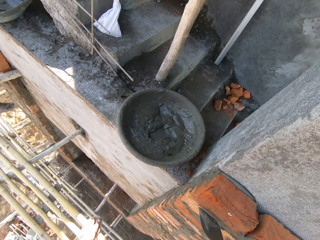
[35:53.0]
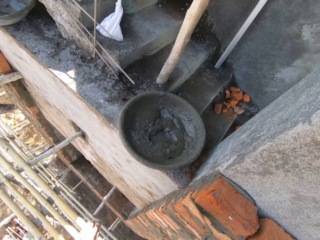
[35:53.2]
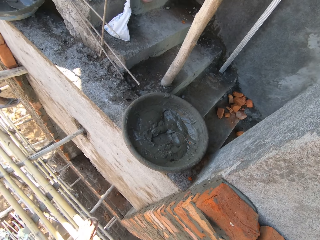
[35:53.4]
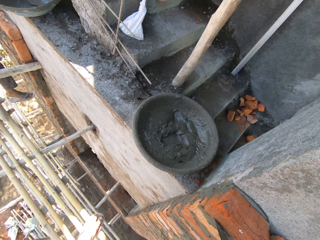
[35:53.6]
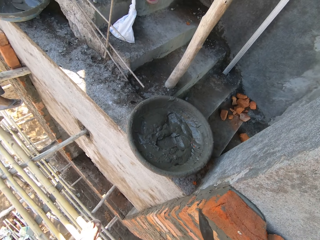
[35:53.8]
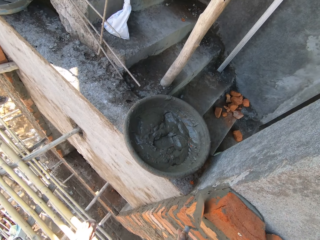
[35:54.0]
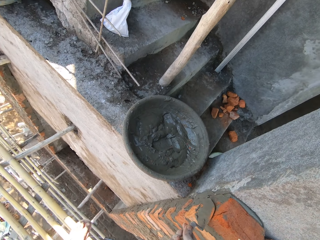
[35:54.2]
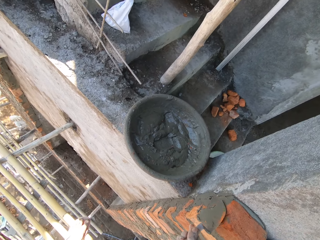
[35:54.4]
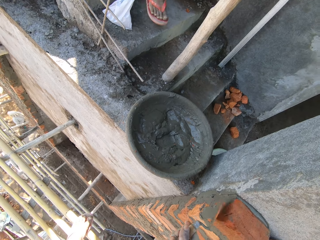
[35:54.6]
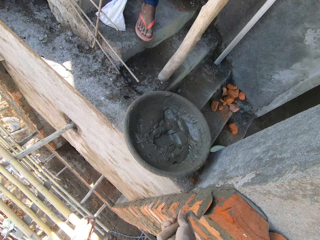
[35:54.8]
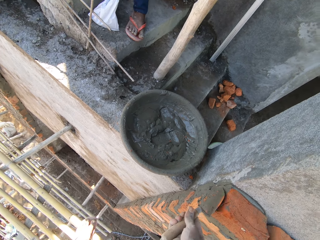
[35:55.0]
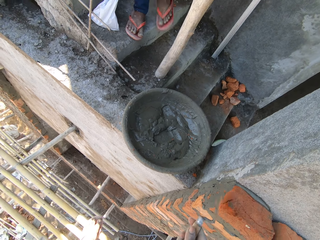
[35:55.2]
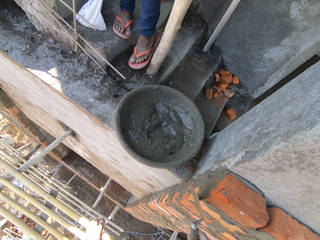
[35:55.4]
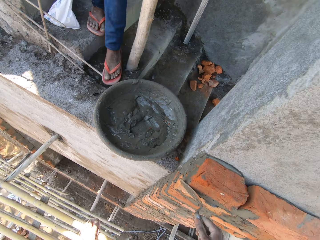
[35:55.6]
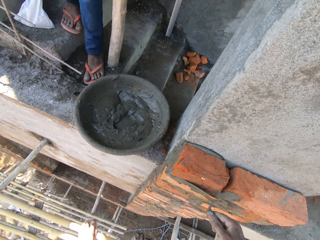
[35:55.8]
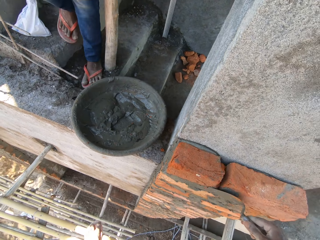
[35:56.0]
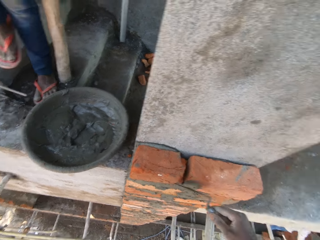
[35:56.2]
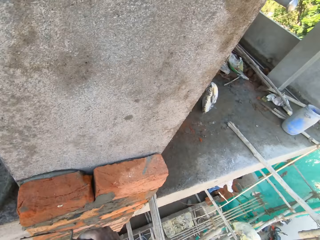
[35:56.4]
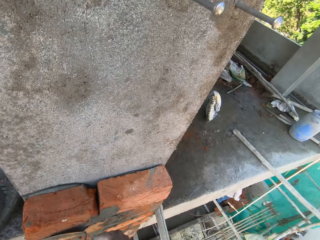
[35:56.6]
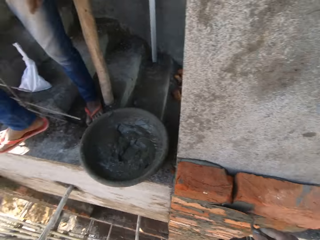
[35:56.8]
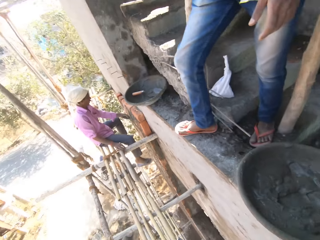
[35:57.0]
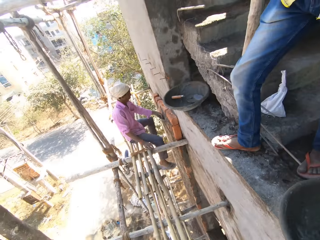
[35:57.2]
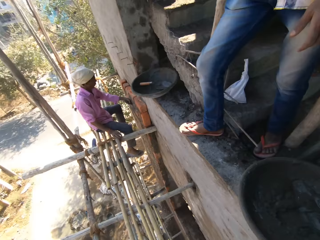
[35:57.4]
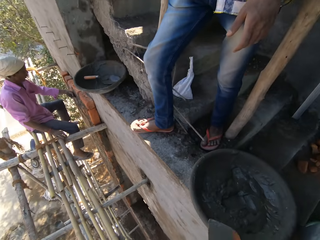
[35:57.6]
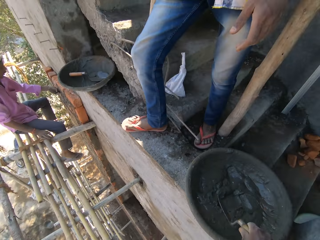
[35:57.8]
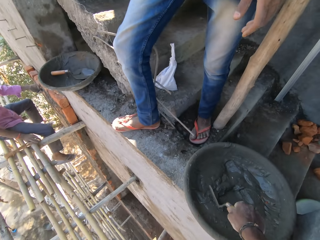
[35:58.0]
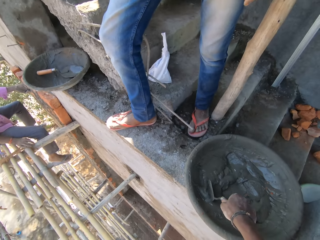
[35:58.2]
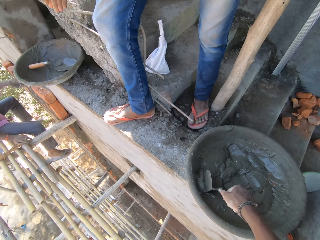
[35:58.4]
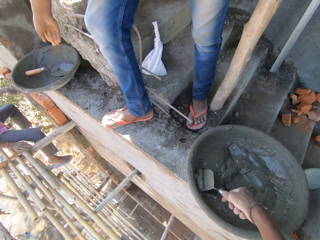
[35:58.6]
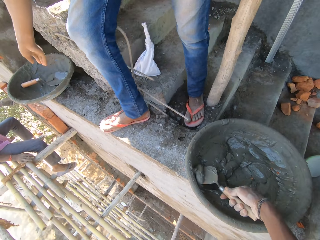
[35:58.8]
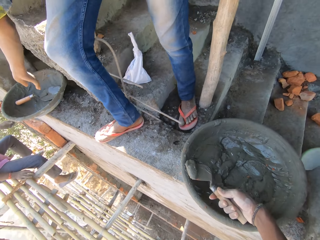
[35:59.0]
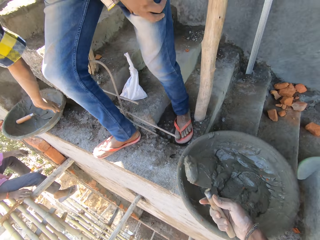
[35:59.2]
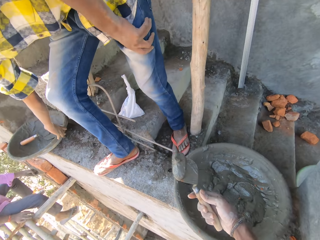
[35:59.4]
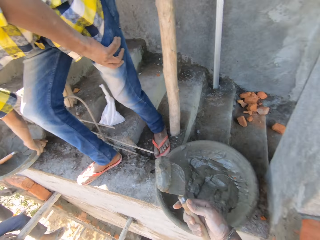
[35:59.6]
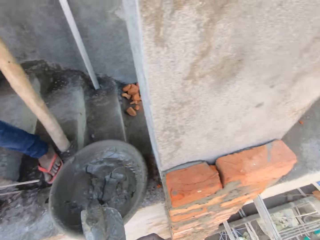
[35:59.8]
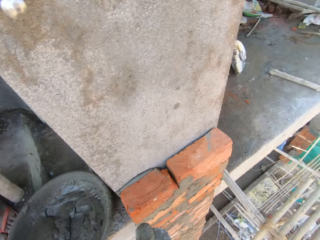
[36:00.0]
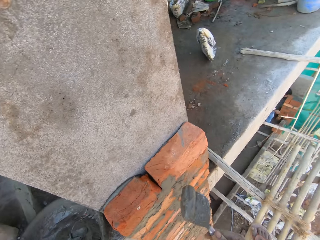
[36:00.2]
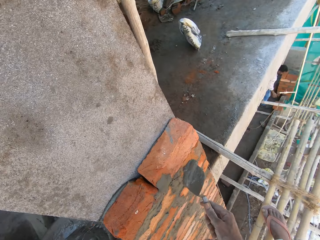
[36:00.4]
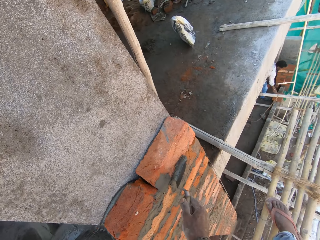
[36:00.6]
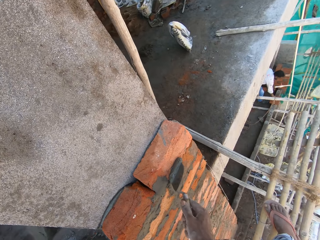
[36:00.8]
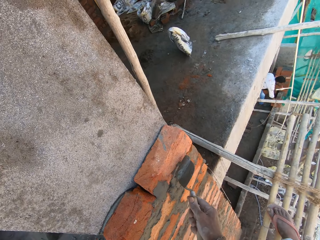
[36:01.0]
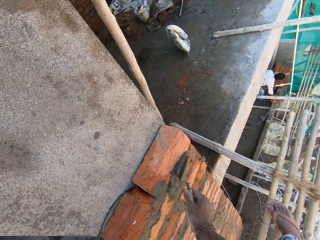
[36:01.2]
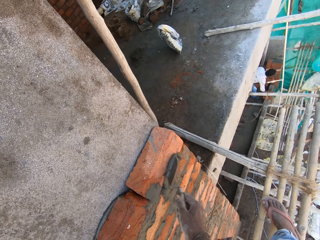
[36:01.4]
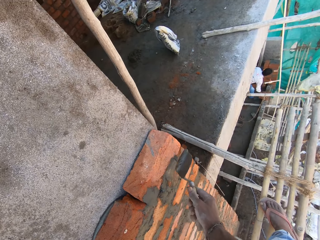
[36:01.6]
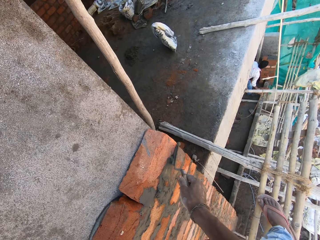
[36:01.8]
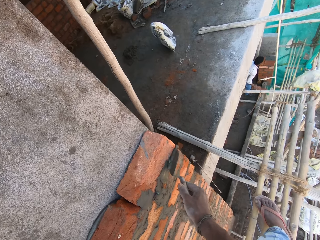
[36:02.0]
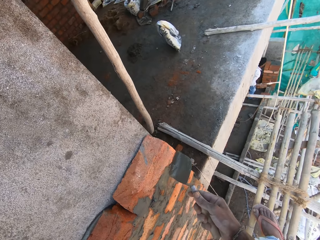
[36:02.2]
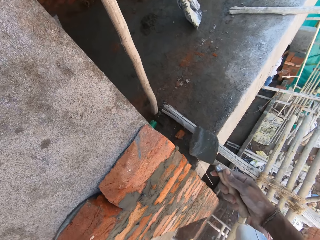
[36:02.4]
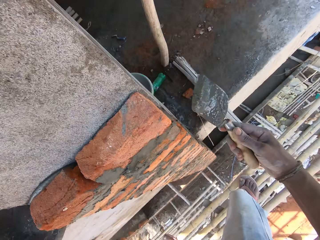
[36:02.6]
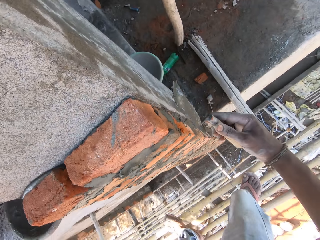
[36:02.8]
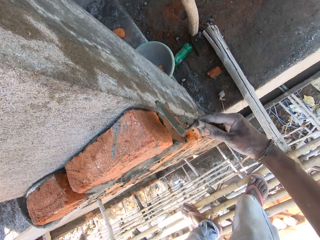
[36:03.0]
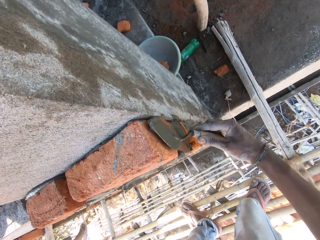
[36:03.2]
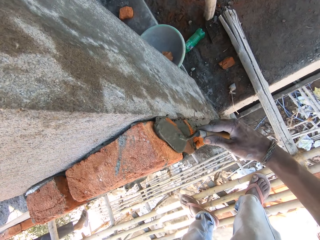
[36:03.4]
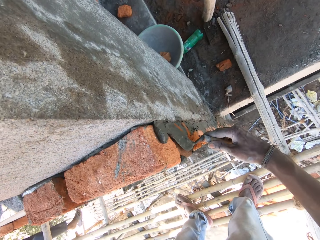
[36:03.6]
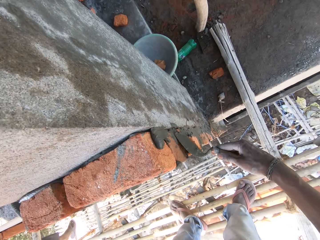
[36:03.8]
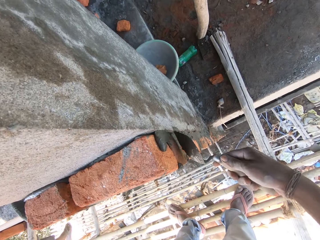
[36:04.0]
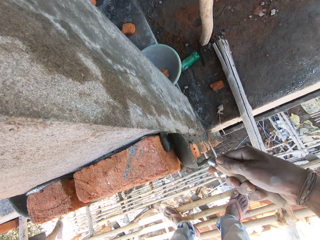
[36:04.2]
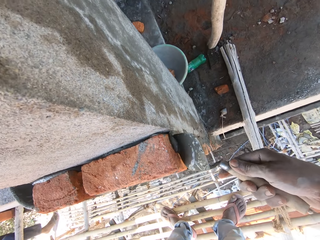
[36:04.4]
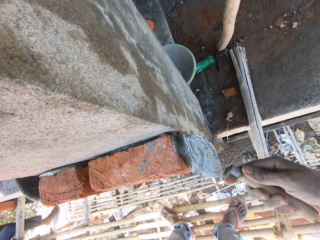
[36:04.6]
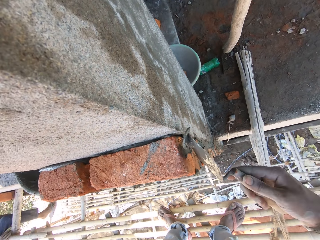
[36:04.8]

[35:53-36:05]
The camera wearer looks around. The man taps the brick on the wall with his left hand. The camera wearer packs mortar from the head pan with the hand trowel in his right hand. Another man touches the head pan from the ground with his right hand. The camera wearer plasters the brick on the wall with mortar in the hand trowel in his right hand.

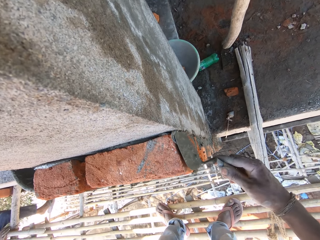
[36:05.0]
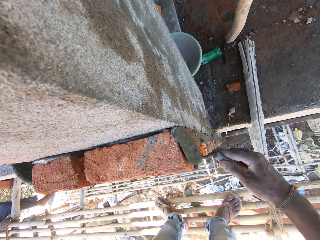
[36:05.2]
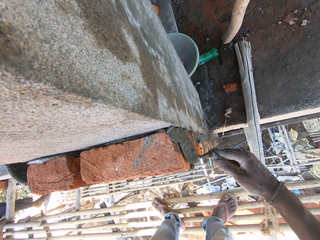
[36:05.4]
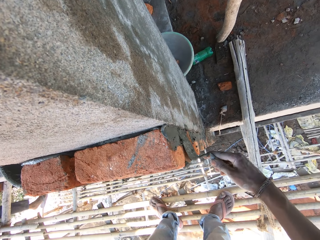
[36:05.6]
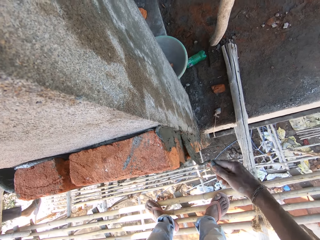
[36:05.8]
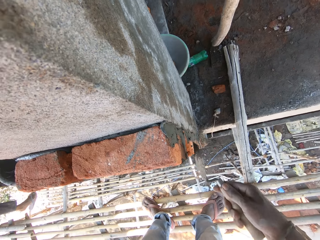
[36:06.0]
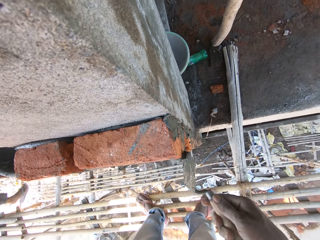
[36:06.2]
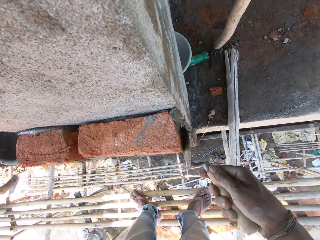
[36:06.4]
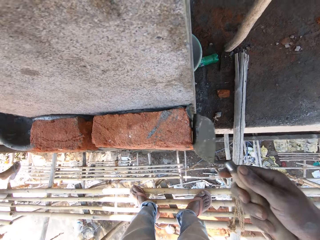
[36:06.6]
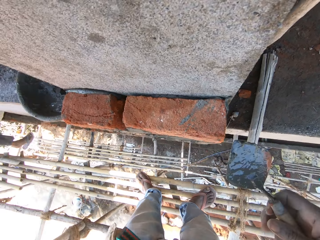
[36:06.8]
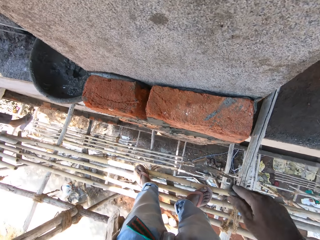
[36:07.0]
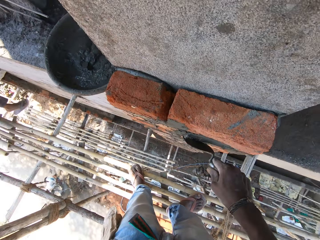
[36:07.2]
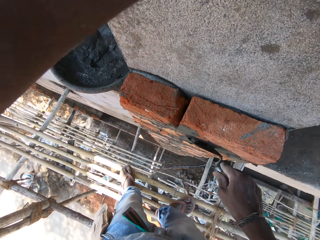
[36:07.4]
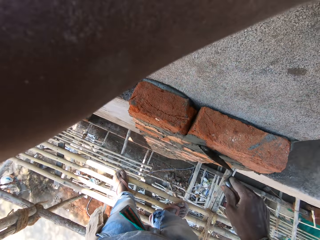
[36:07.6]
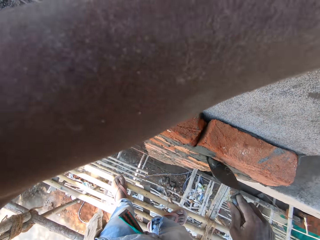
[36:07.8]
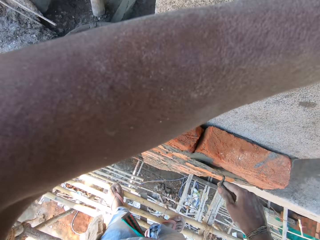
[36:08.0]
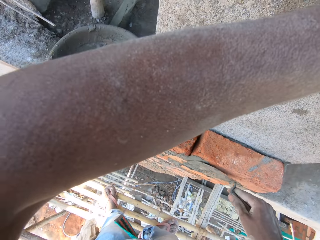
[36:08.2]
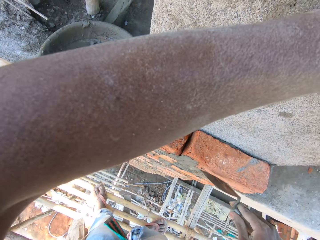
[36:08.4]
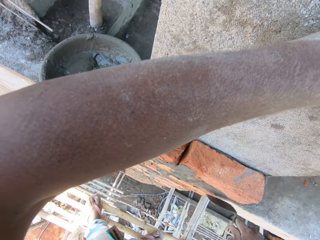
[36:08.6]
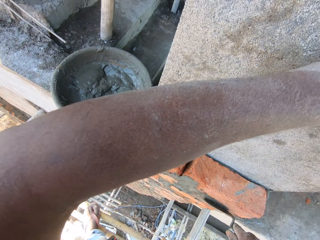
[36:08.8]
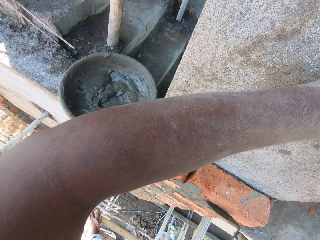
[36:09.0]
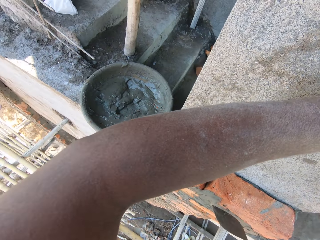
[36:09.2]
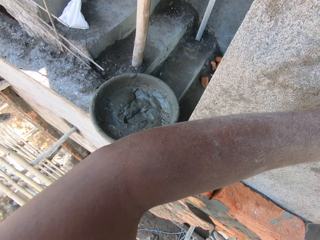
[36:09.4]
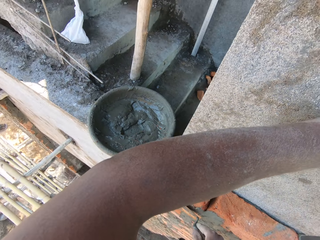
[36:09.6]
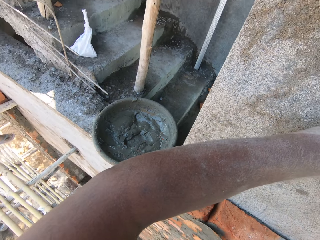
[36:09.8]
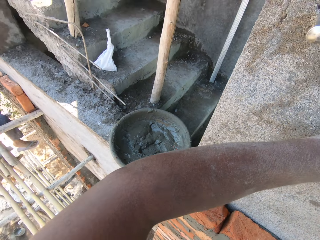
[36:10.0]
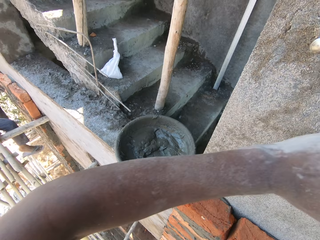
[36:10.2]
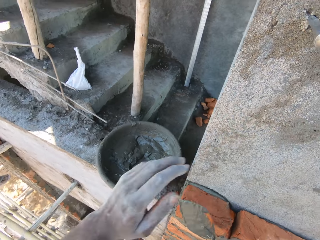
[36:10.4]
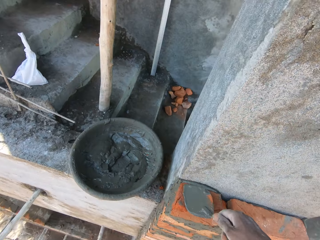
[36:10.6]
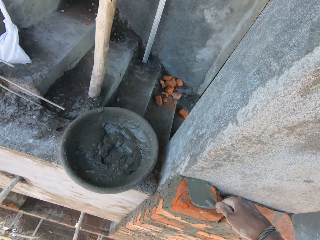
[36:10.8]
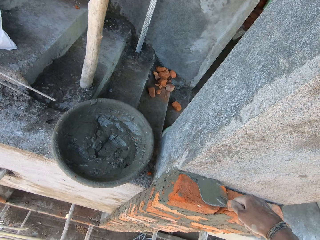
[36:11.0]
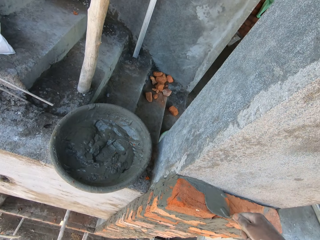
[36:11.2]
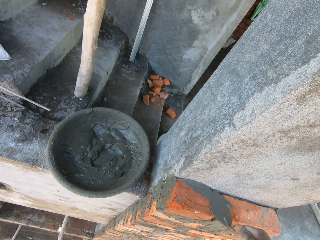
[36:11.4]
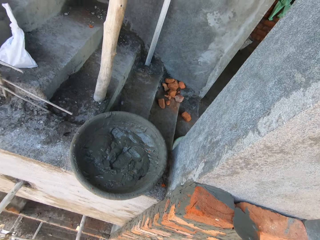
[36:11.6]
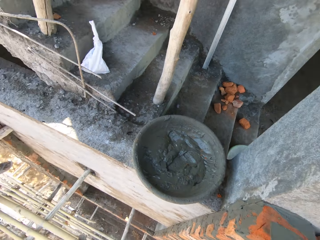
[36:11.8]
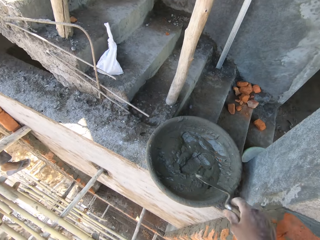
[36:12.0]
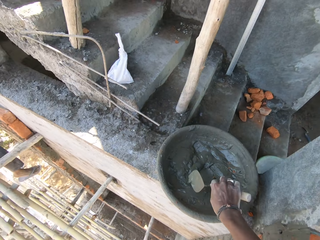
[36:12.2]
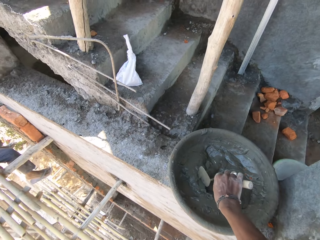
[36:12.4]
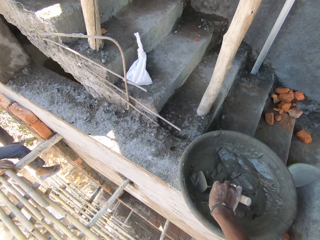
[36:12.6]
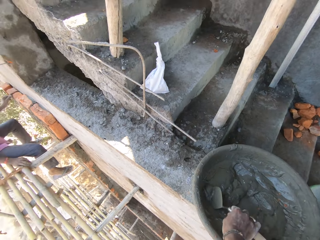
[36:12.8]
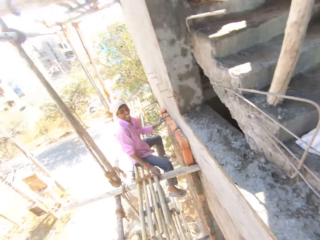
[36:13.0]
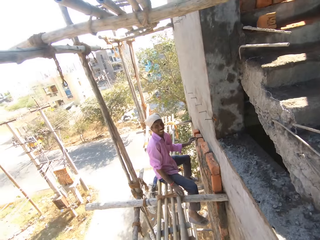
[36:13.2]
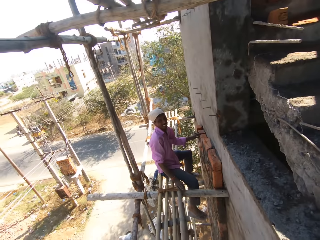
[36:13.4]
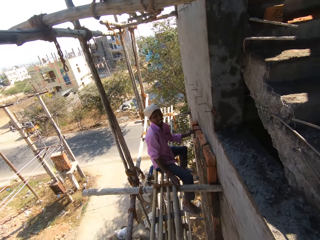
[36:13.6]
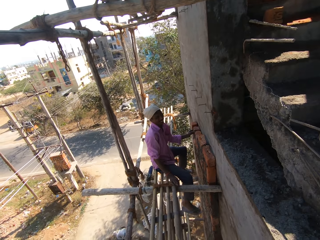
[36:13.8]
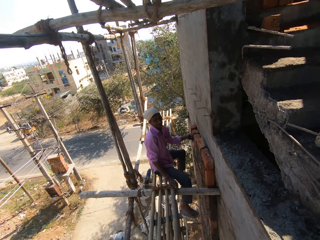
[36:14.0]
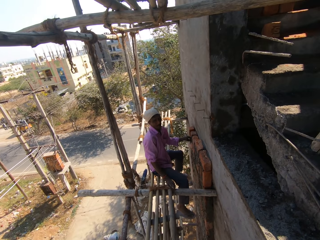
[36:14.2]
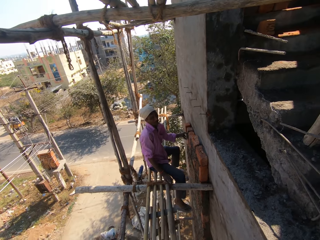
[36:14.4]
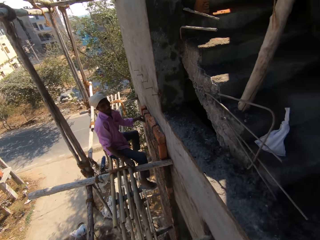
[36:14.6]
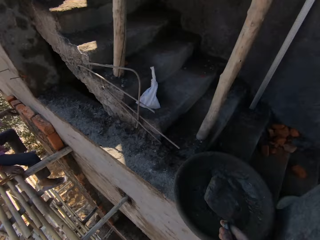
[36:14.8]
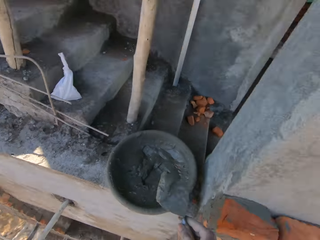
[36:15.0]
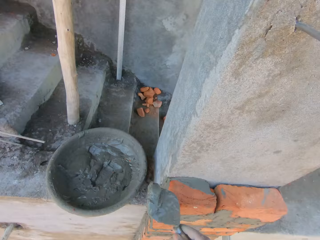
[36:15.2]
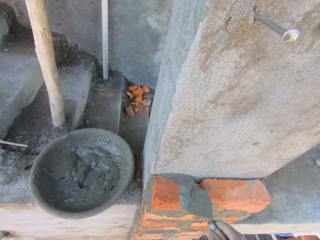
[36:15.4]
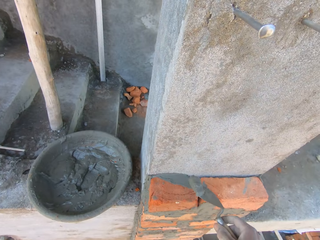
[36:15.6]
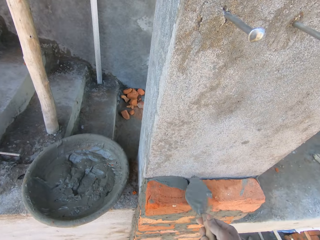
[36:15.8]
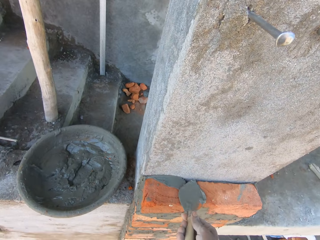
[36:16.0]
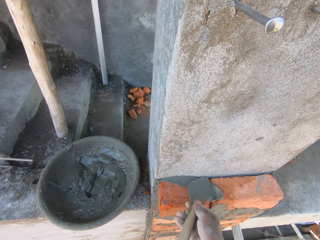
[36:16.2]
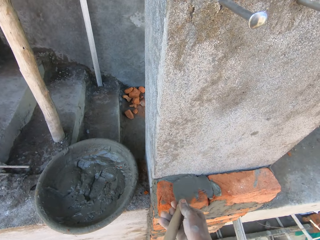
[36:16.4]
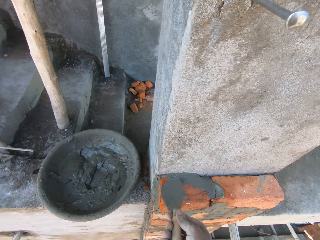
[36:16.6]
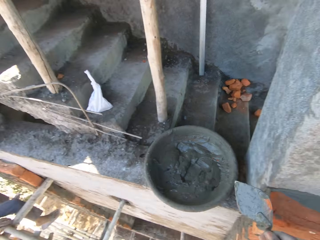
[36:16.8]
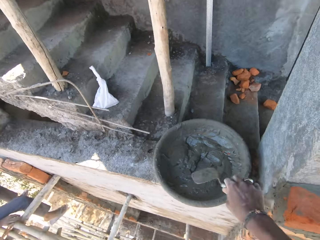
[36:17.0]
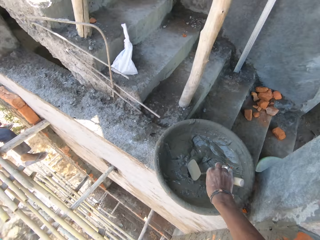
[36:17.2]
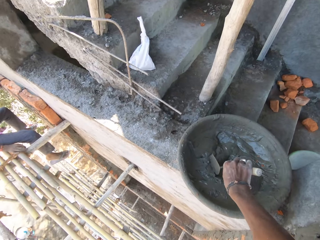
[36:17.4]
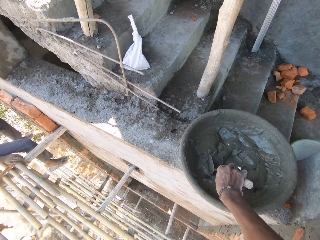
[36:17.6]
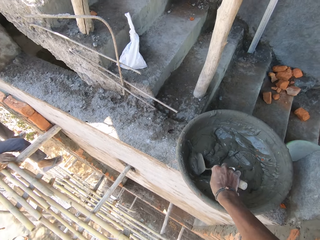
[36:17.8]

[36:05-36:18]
The camera wearer packs mortar from the head pan with the hand trowel in his right hand. The man taps the brick on the wall with his left hand. The camera wearer looks around. He applies concrete to the blocks with a trowel and takes the concrete with the trowel.
